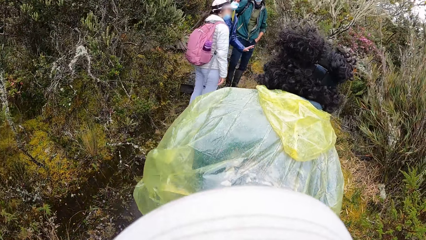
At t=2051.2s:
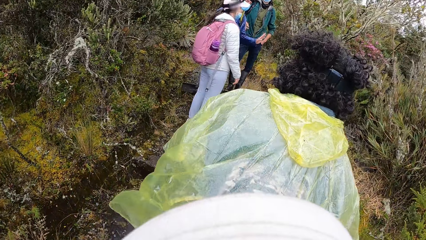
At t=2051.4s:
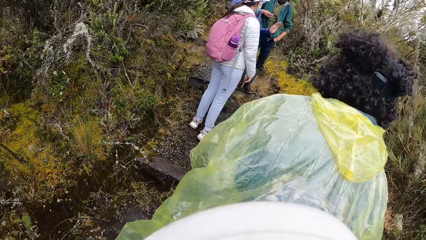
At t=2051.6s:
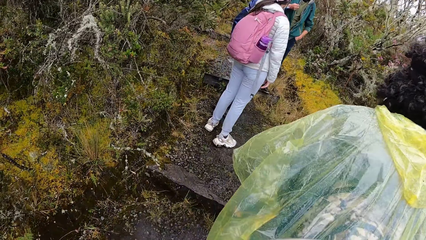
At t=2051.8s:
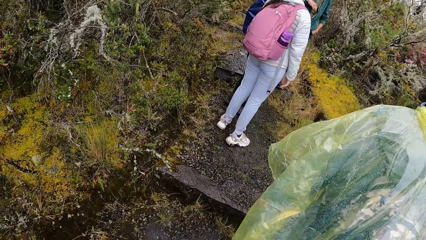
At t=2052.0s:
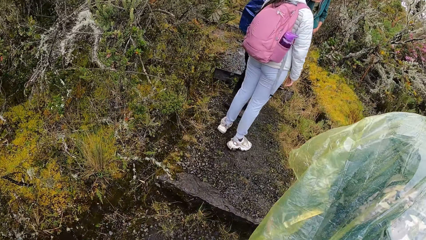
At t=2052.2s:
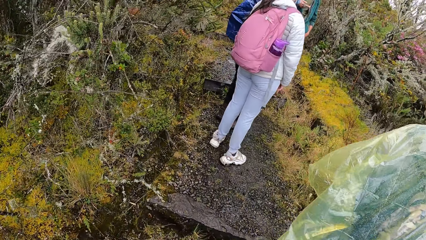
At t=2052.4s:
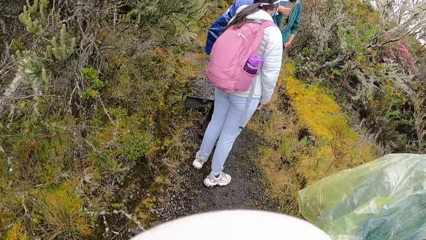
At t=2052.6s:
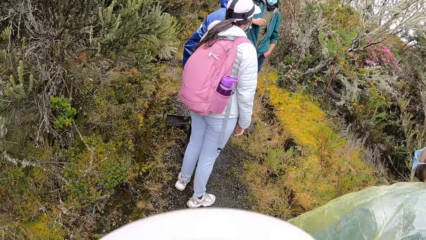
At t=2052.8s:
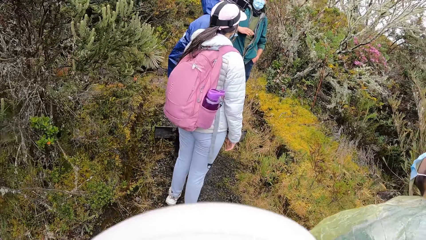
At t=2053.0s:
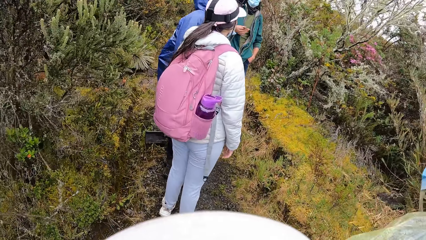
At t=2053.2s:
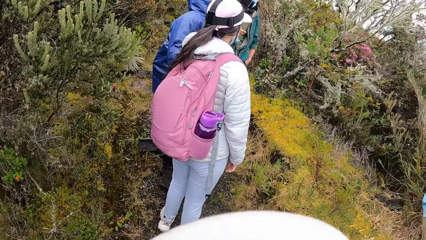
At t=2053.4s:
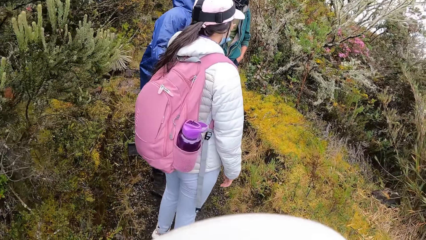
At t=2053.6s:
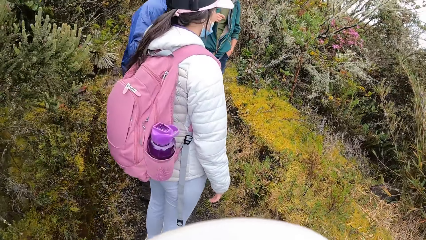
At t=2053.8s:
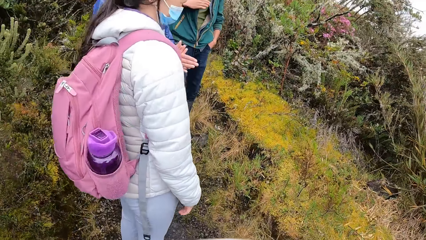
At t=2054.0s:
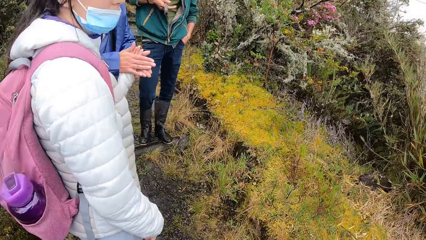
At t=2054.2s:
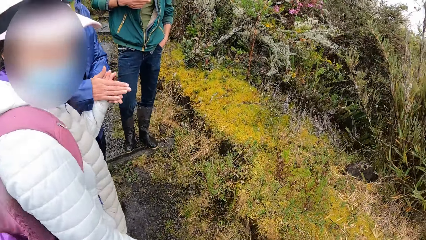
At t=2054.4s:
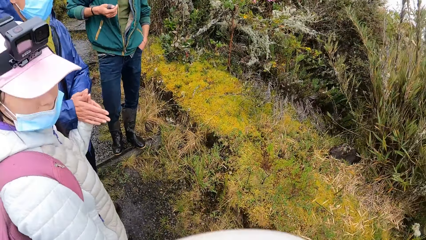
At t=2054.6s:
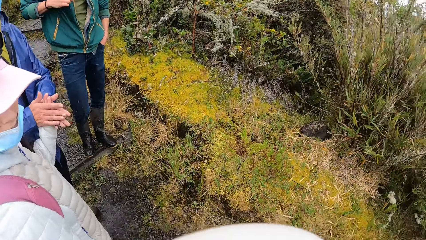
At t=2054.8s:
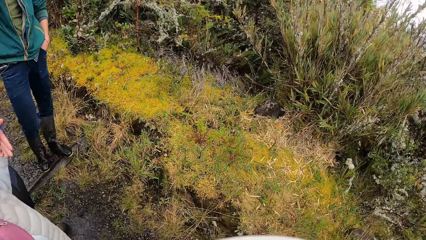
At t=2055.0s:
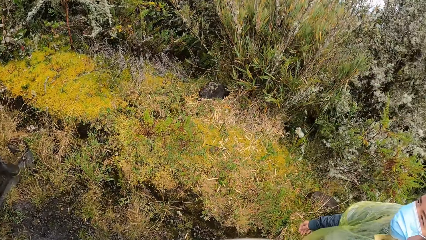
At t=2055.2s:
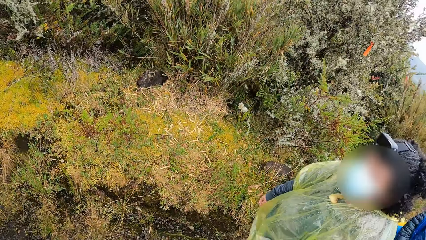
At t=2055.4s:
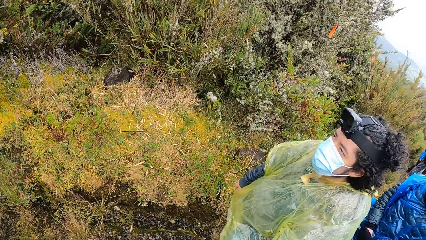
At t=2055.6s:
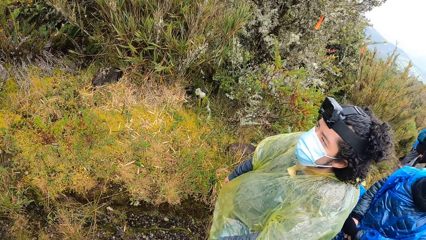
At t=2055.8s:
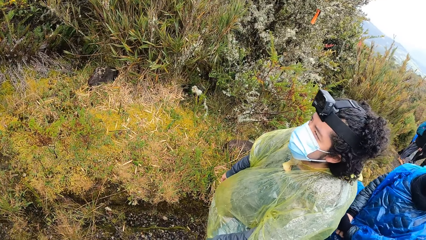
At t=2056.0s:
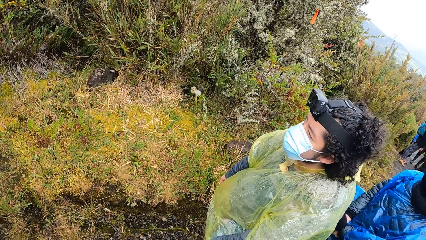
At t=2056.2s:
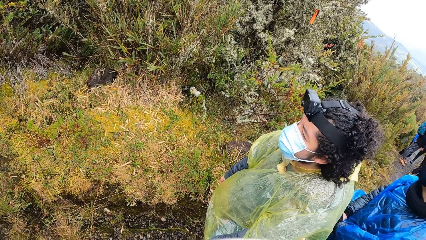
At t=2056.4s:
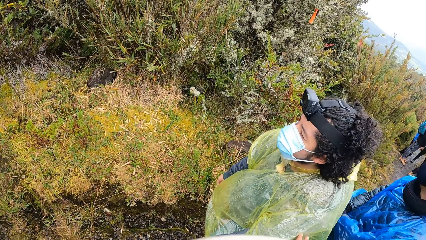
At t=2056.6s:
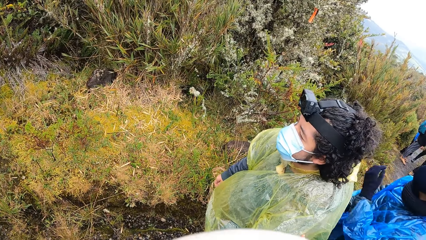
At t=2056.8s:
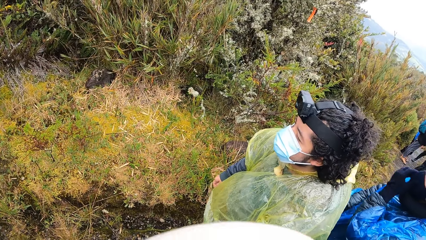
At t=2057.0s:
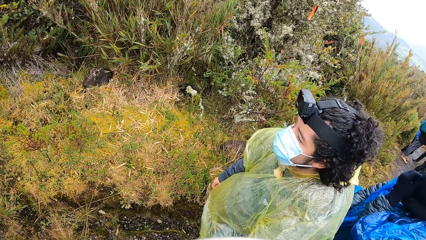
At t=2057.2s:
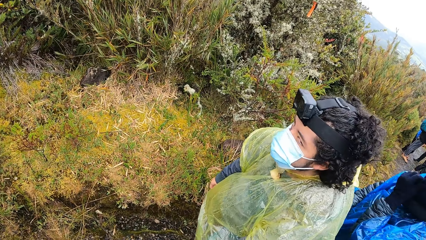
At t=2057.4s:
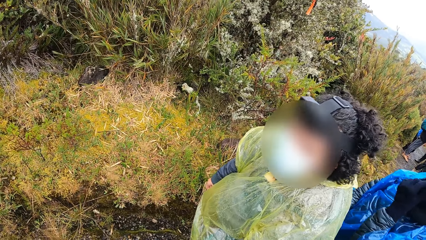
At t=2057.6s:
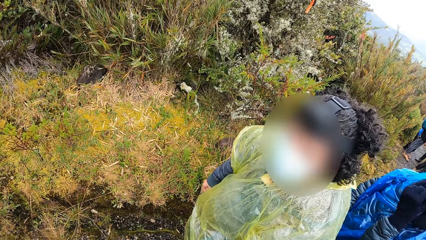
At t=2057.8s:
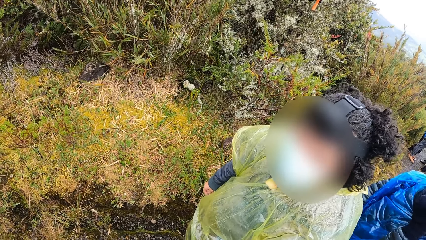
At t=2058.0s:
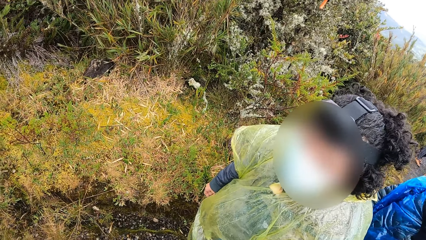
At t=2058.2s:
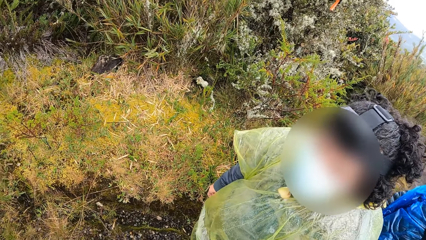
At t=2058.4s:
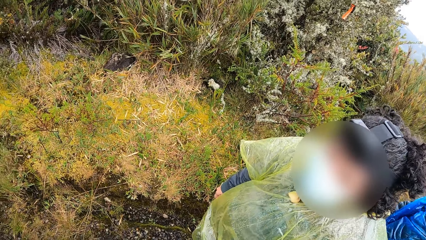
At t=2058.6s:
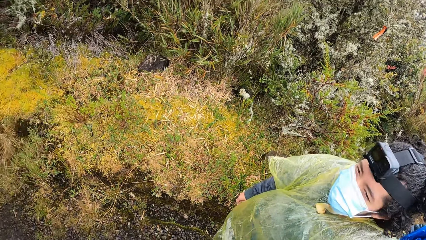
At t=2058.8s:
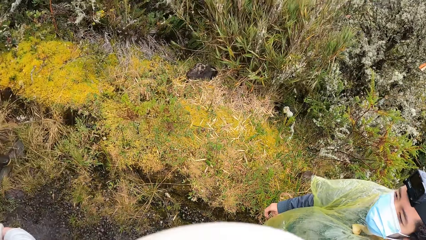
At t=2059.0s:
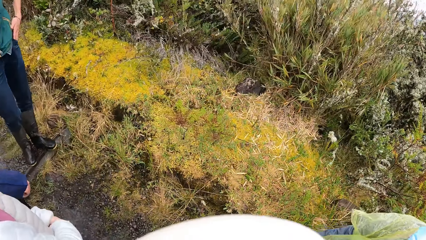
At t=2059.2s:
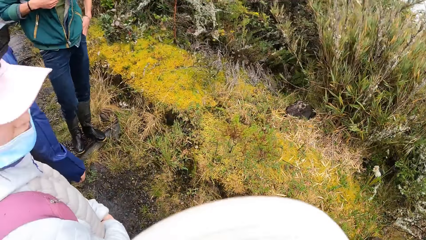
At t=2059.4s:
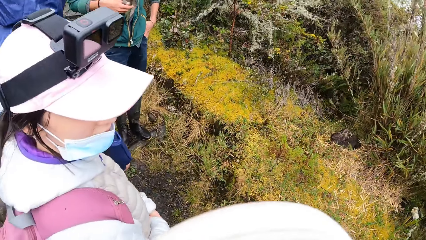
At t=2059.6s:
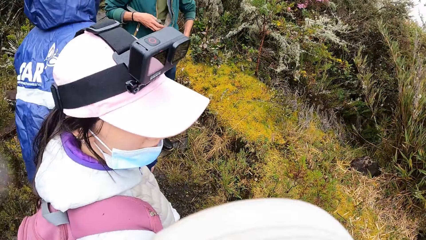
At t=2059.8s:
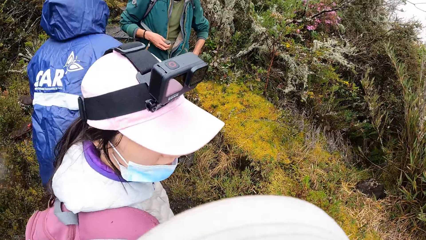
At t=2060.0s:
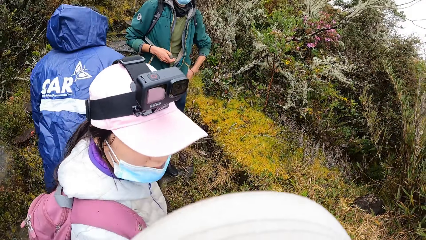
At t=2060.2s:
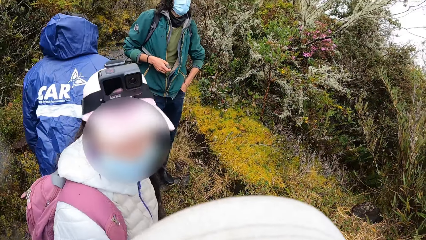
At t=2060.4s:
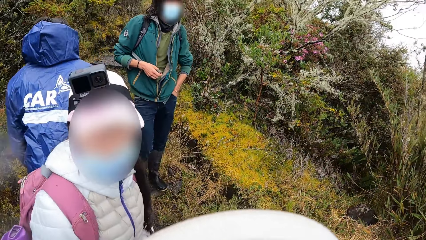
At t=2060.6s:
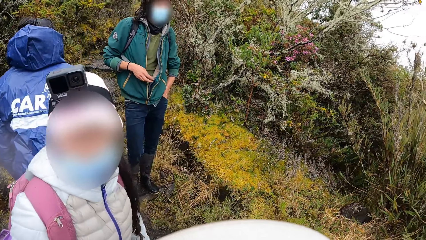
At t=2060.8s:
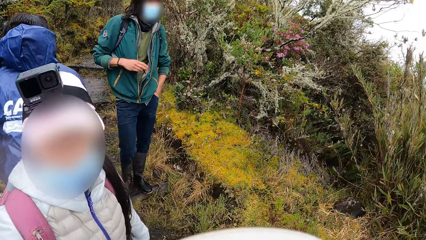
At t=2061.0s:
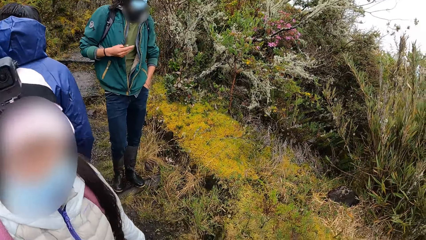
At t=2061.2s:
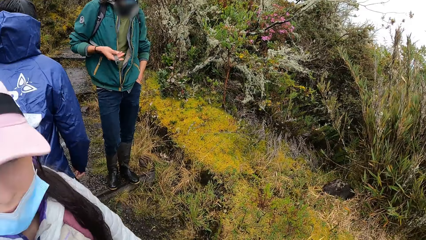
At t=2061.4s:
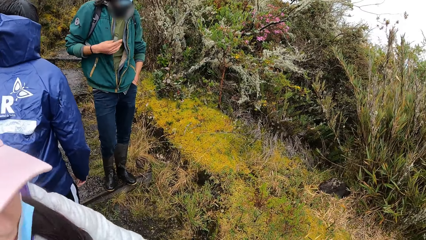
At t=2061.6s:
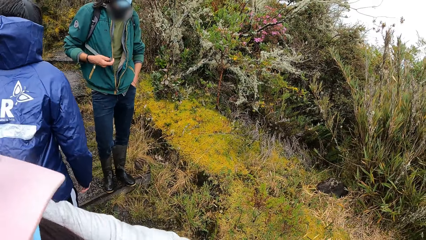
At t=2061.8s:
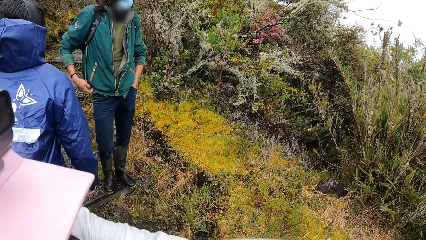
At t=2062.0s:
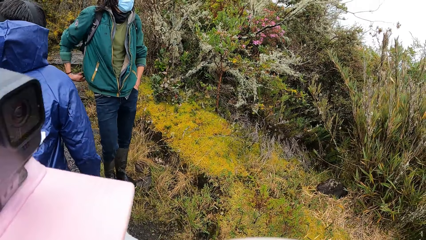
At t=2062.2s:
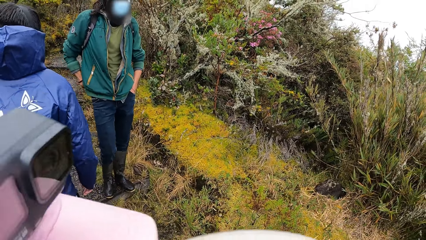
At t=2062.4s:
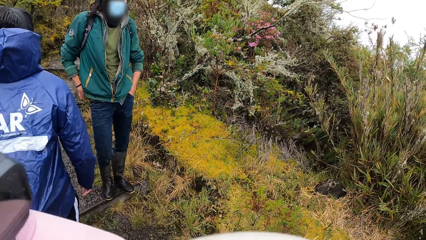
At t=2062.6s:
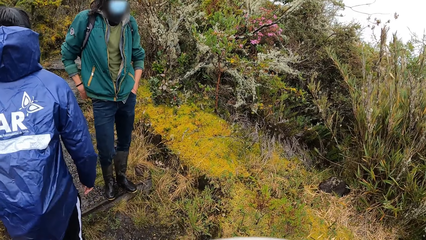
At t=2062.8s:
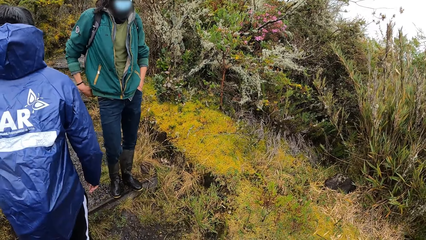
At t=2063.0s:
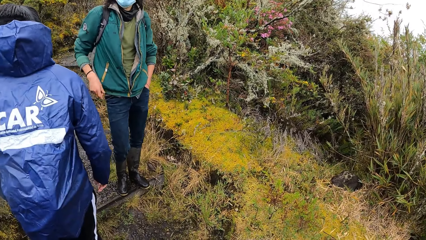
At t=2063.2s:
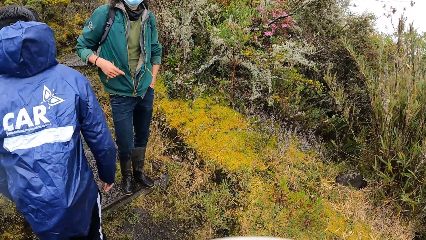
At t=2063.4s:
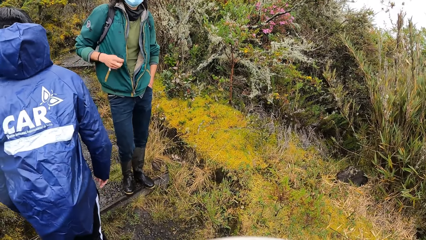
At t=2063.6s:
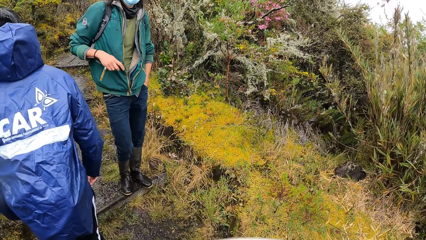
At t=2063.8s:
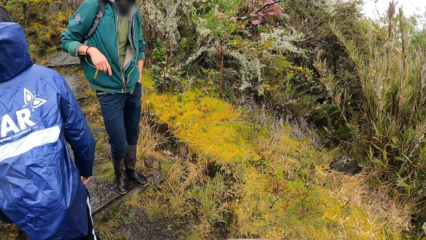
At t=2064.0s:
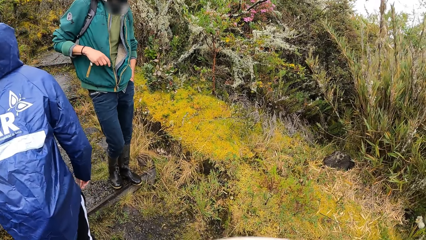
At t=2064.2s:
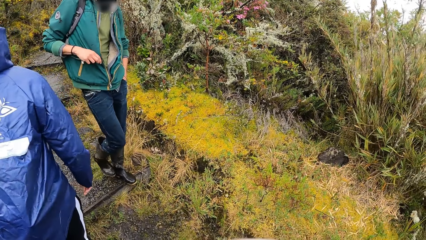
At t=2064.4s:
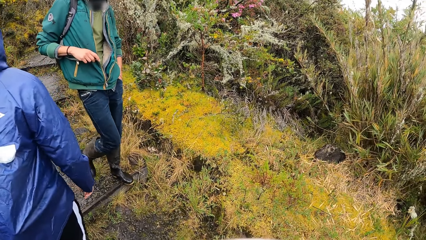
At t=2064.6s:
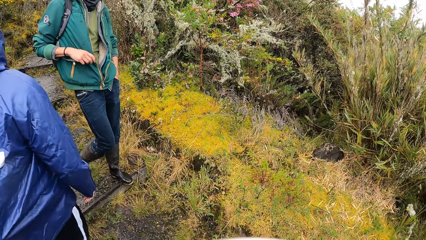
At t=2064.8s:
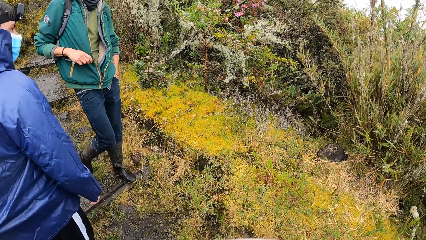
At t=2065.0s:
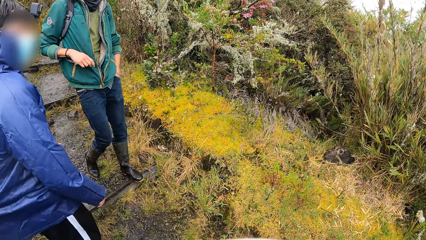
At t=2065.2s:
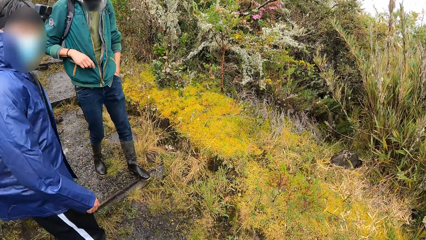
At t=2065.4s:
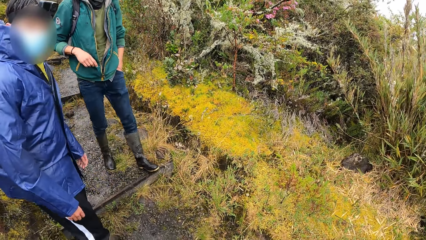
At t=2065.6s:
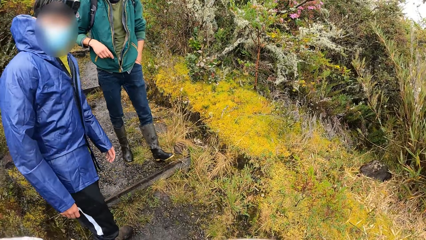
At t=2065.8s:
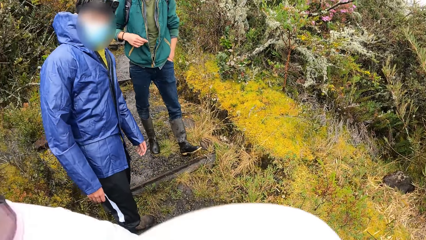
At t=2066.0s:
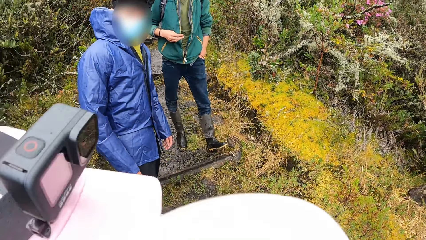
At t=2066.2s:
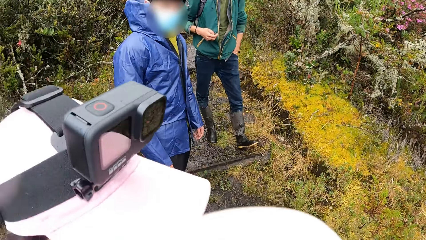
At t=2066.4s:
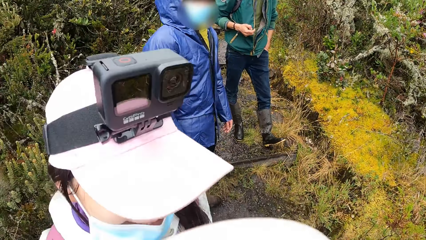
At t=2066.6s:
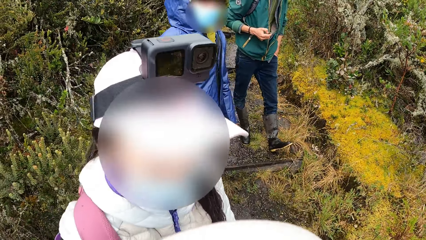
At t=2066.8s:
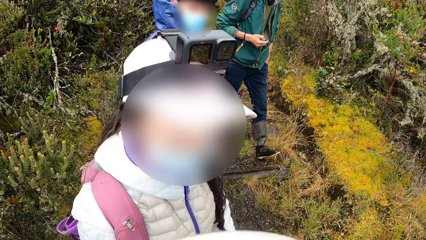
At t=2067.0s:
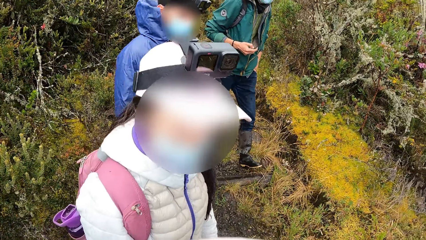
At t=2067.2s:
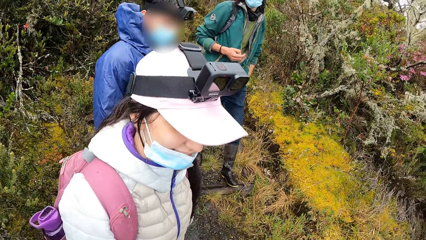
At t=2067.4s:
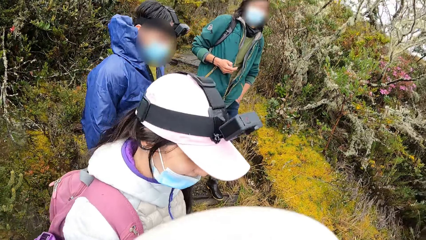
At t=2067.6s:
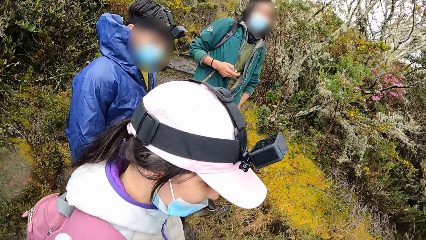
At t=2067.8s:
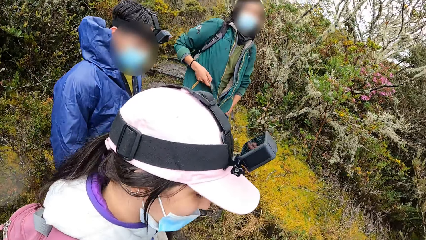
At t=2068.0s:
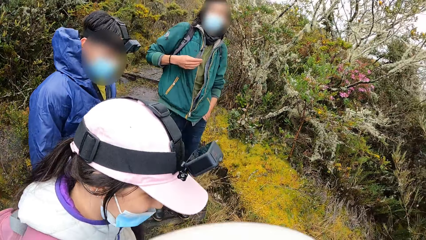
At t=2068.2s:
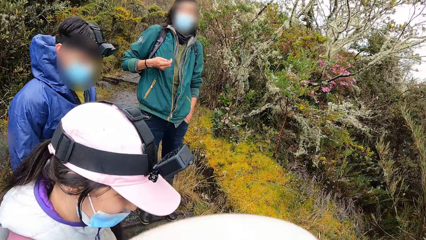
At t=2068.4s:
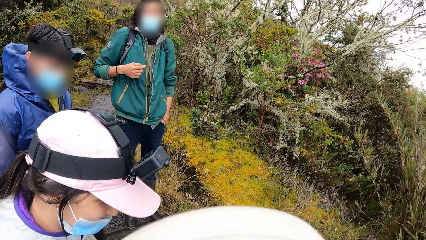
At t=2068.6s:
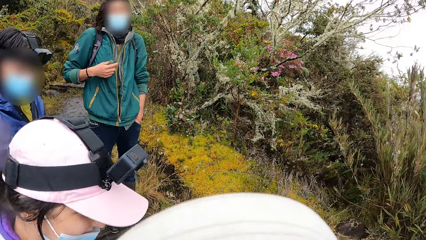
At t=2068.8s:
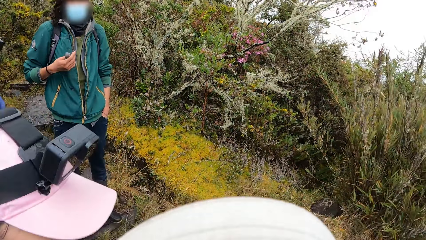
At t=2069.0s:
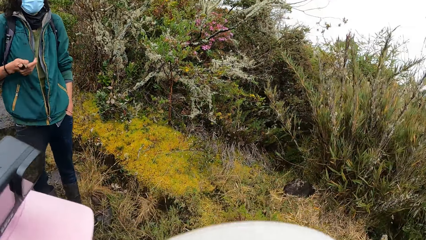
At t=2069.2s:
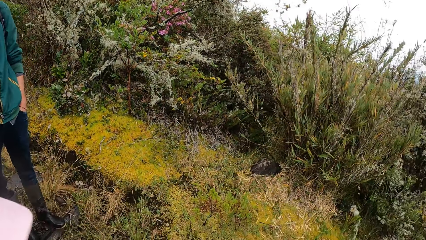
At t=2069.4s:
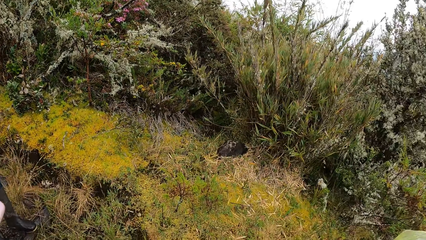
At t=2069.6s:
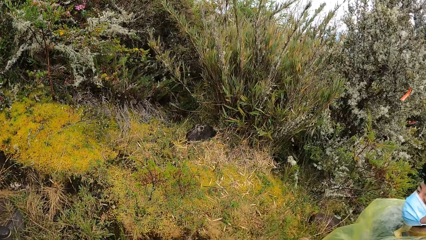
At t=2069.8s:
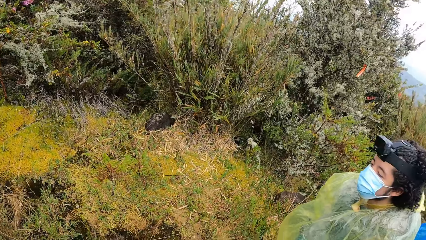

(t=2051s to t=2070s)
The camera wearer interacts. They look around. They interact with a man. They look around. They converse with a woman. They look around. They interact.
